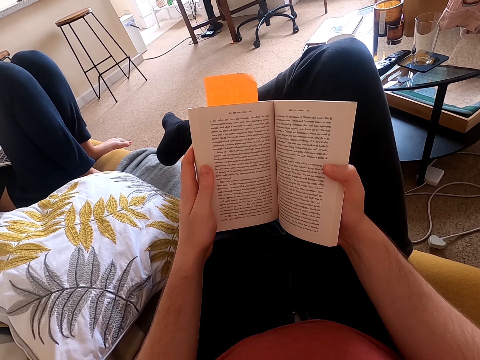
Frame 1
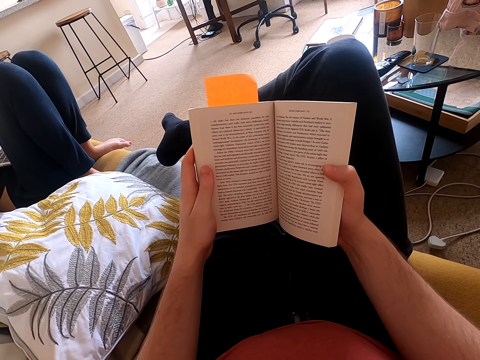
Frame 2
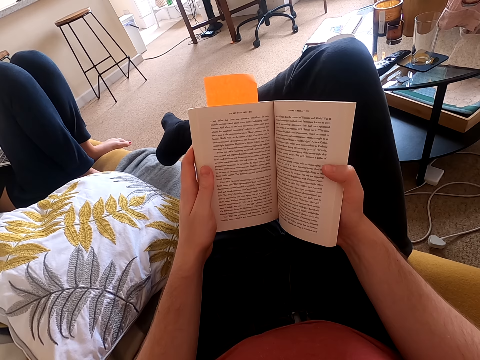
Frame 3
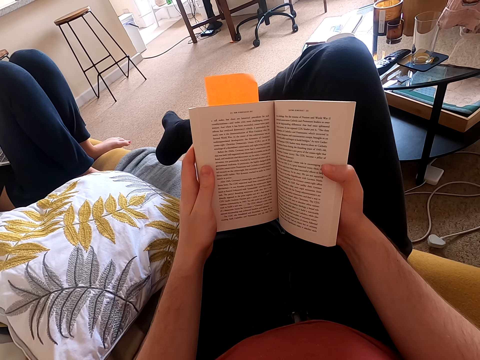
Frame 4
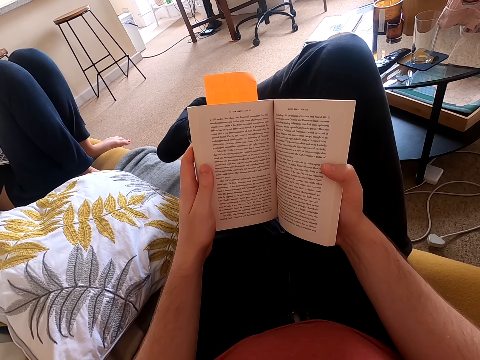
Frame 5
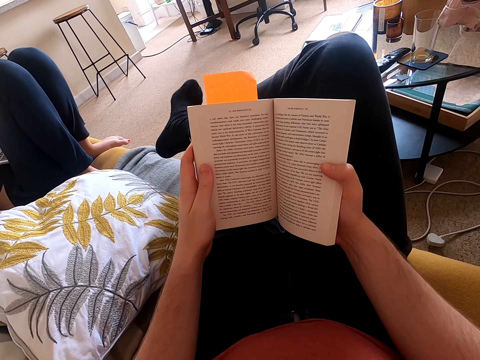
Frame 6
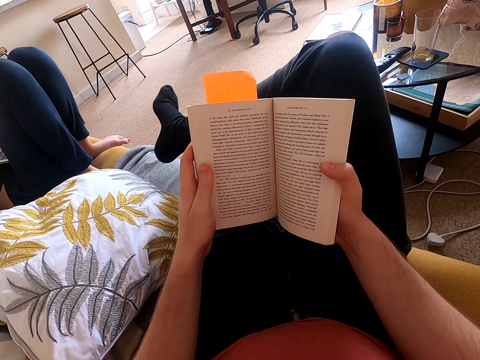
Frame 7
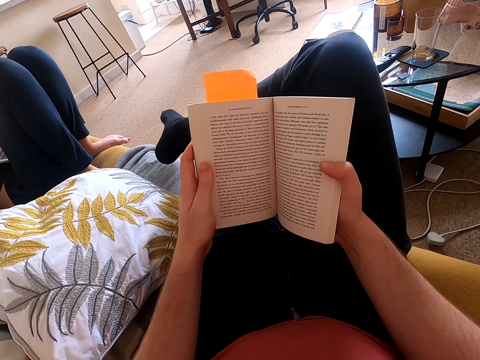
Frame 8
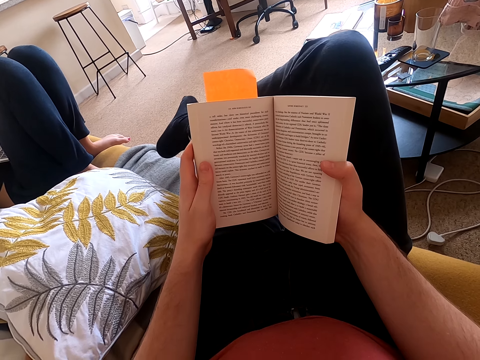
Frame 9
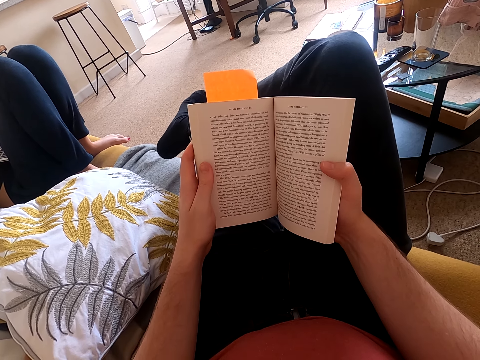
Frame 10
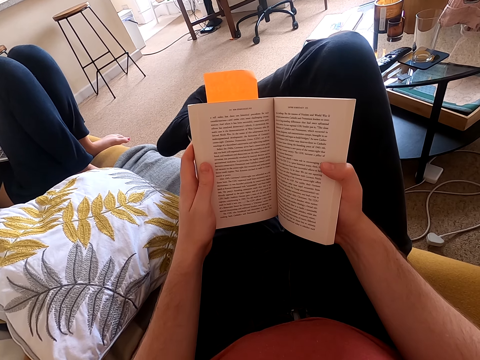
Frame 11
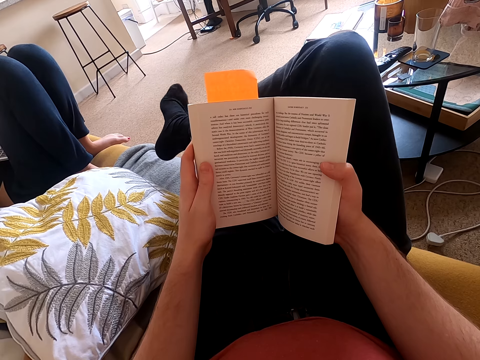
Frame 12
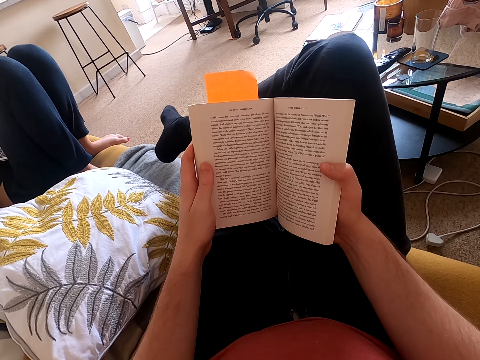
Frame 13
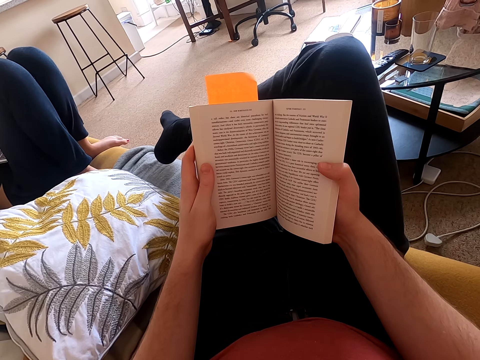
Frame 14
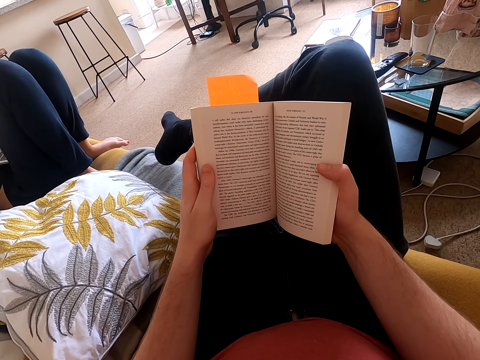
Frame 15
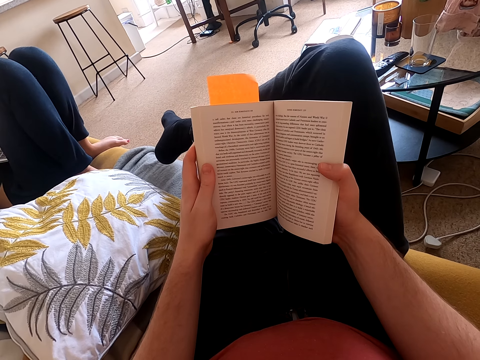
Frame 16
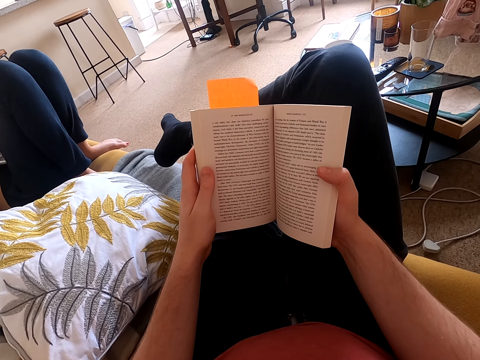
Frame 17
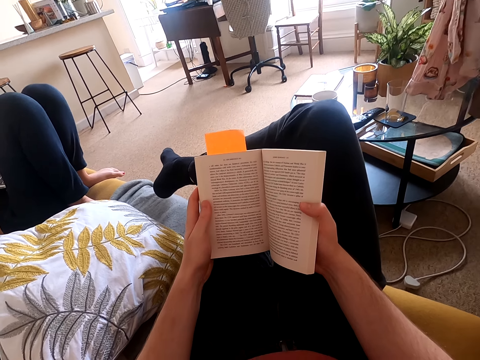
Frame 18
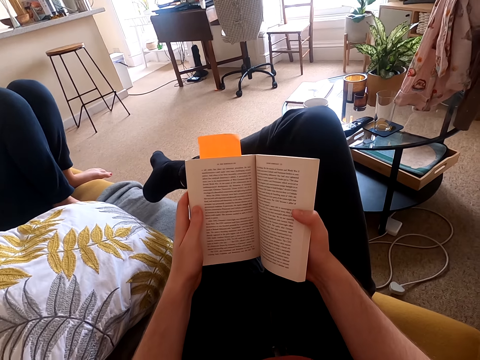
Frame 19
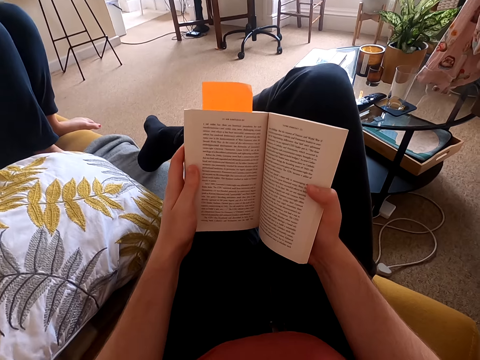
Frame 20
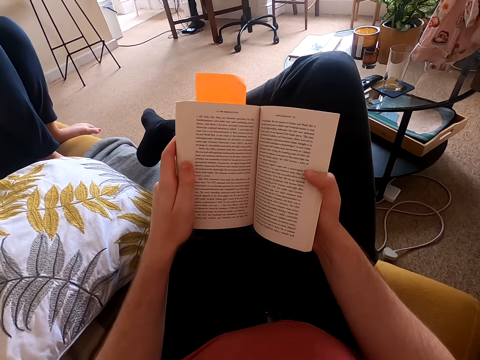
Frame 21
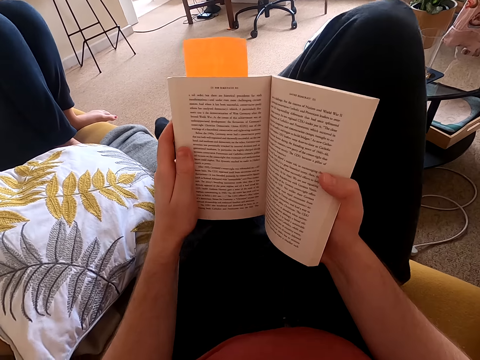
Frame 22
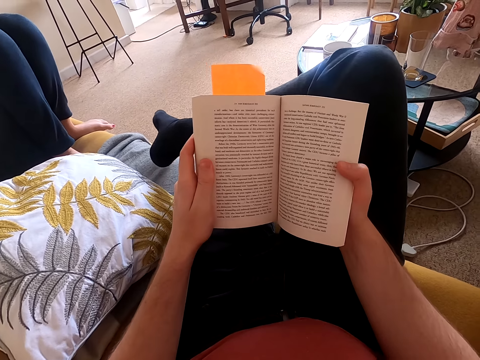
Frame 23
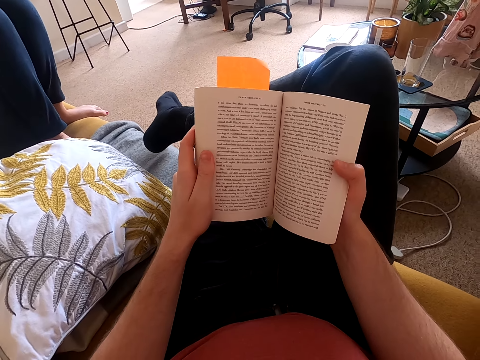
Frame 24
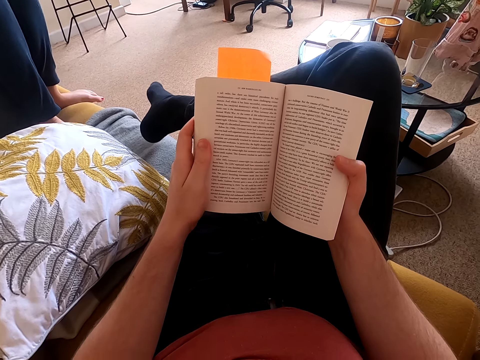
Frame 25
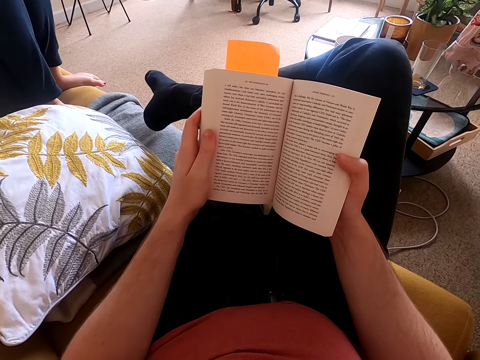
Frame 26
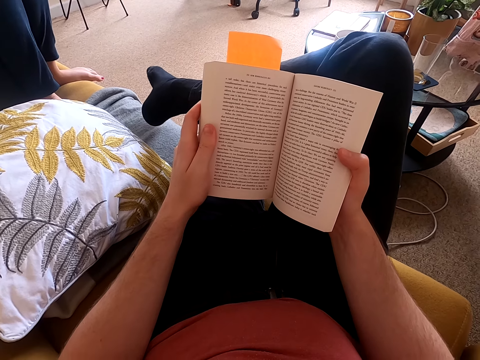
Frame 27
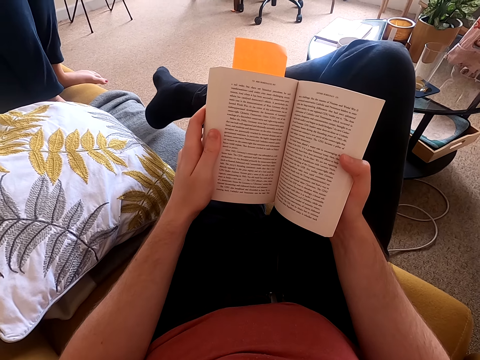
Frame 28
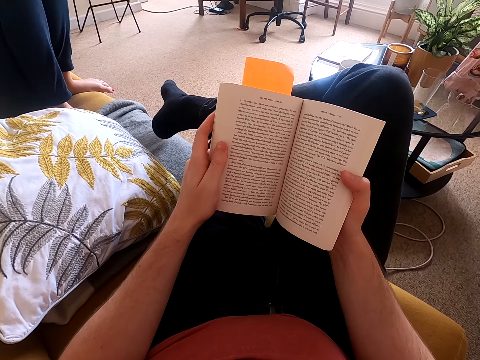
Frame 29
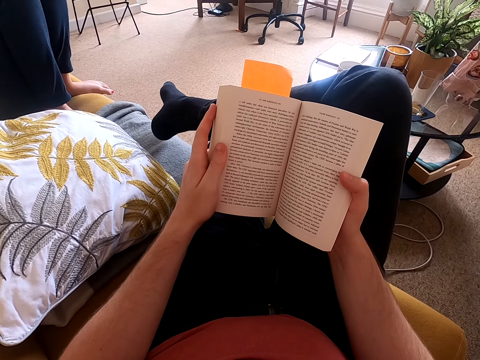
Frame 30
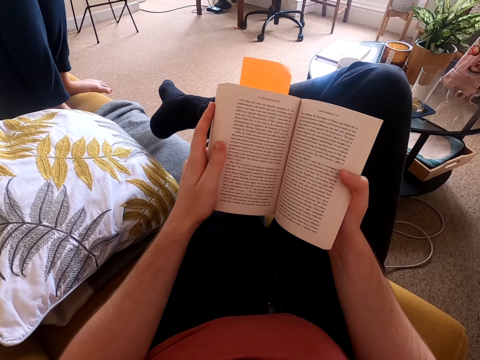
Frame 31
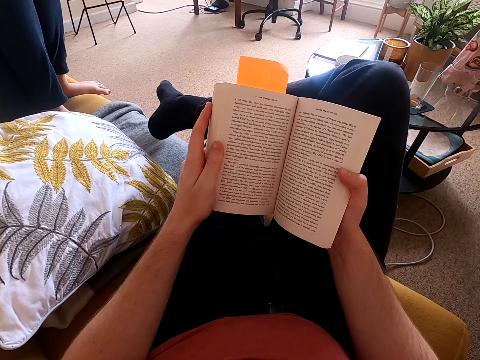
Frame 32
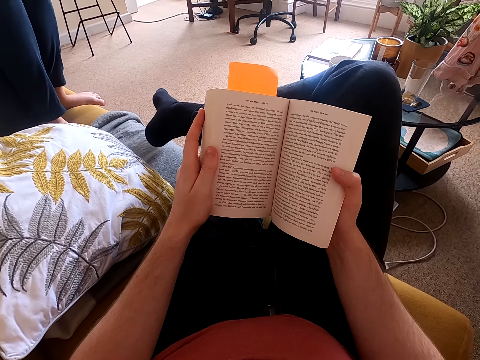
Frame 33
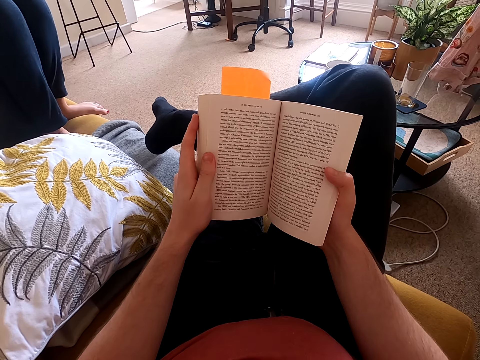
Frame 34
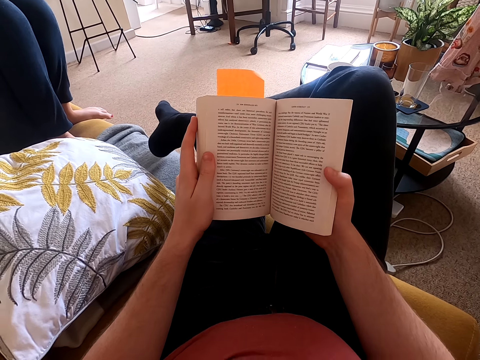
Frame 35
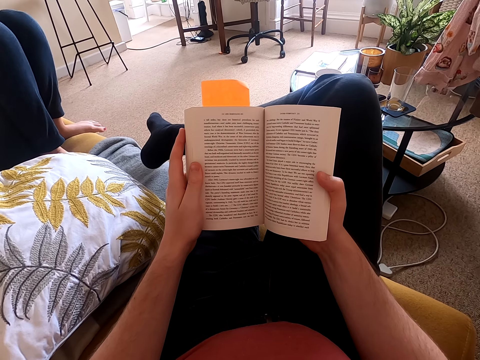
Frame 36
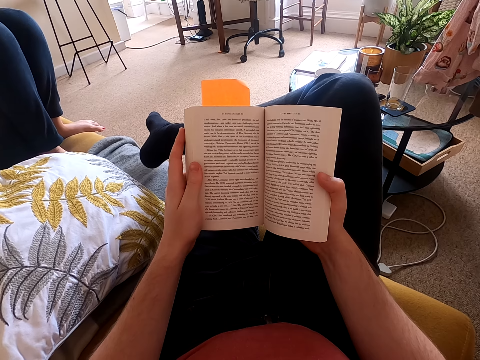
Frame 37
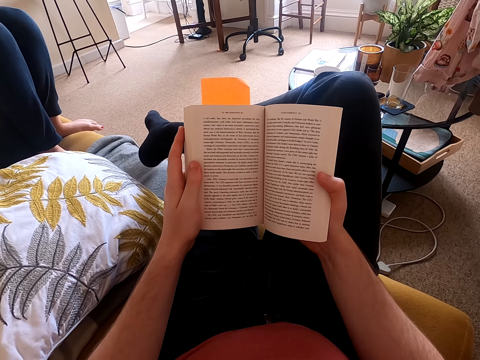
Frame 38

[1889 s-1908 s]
The camera wearer moves his feet. He reads a book. He moves his right toe. He looks around a room. He moves his right leg. He adjusts himself on a couch. He reads the book.

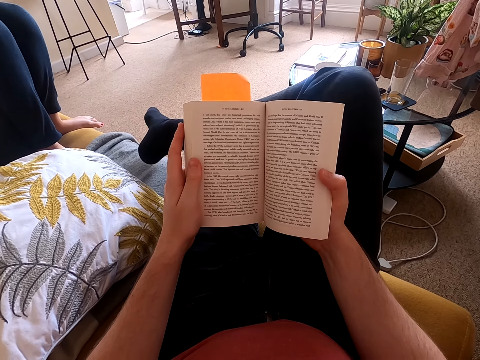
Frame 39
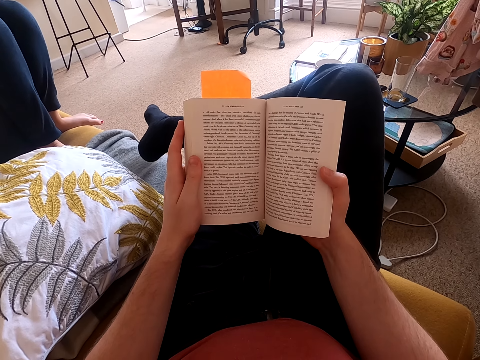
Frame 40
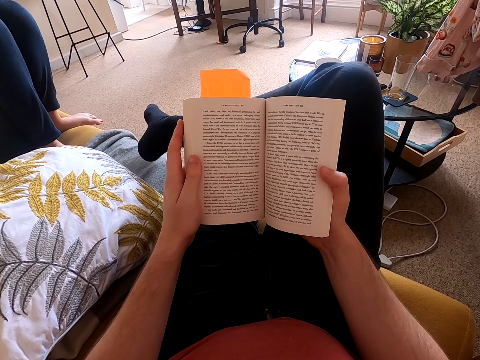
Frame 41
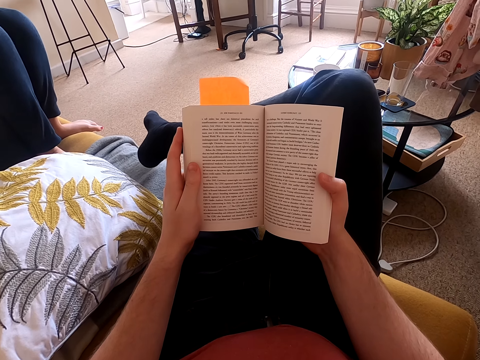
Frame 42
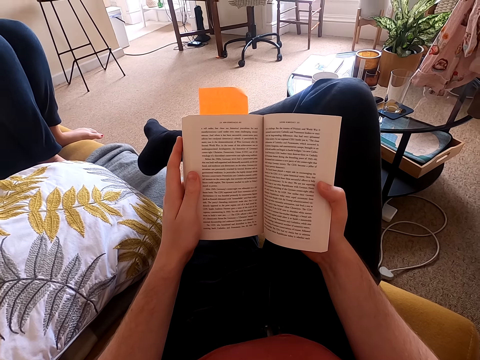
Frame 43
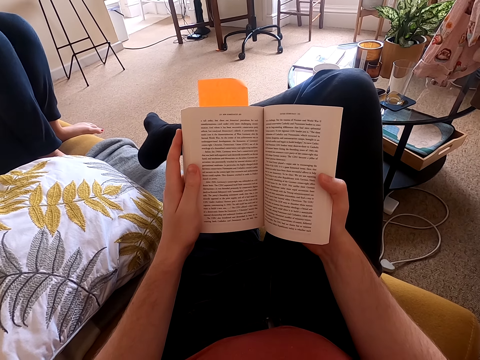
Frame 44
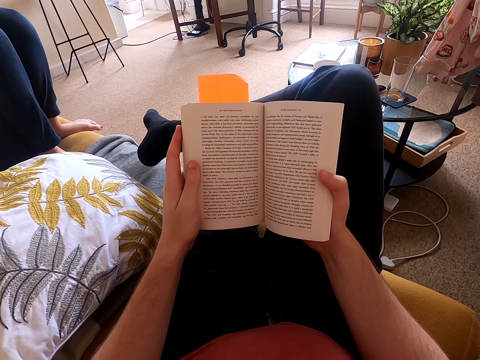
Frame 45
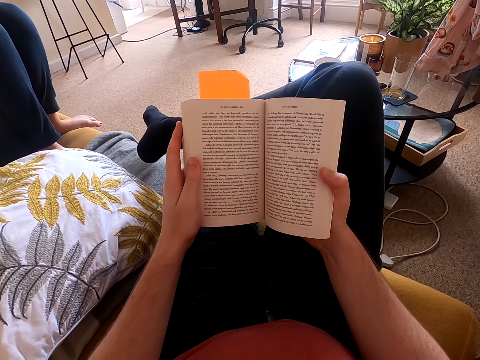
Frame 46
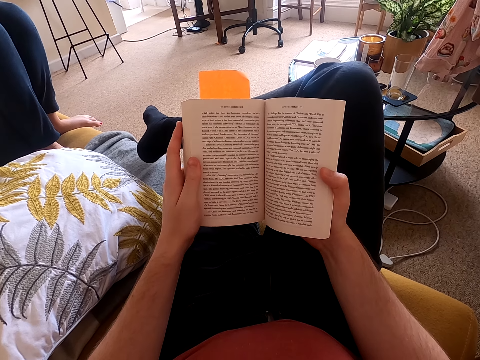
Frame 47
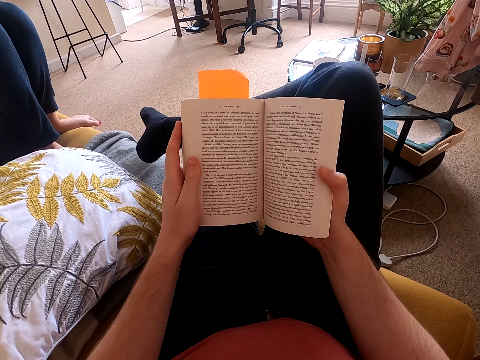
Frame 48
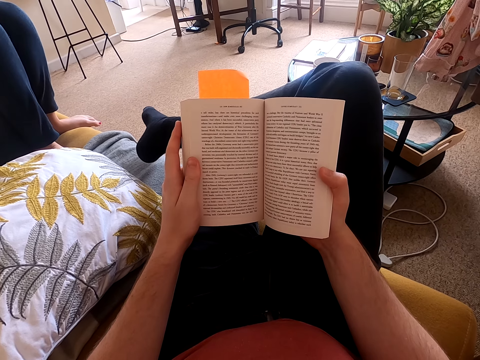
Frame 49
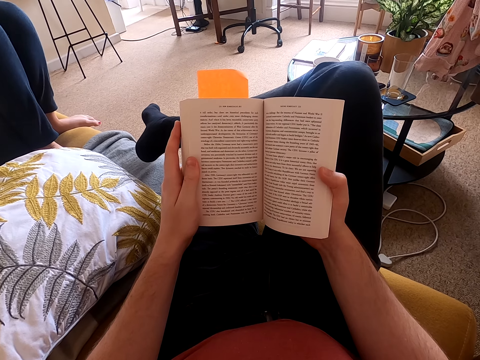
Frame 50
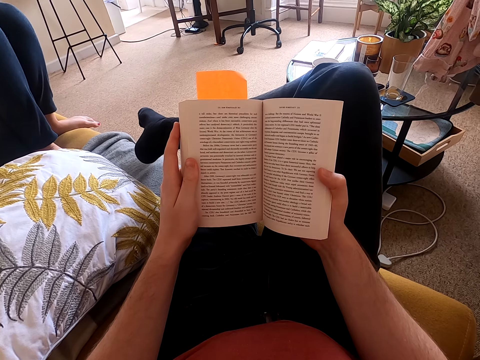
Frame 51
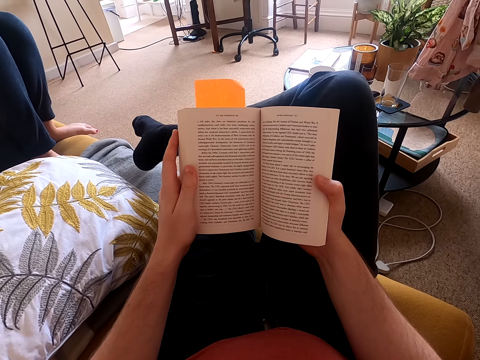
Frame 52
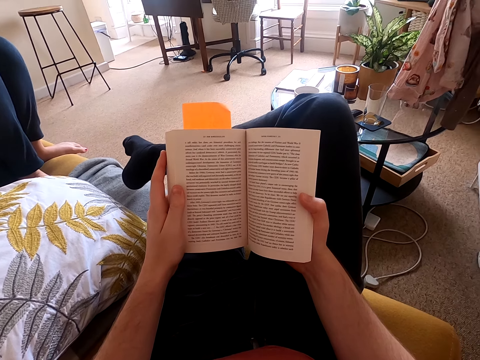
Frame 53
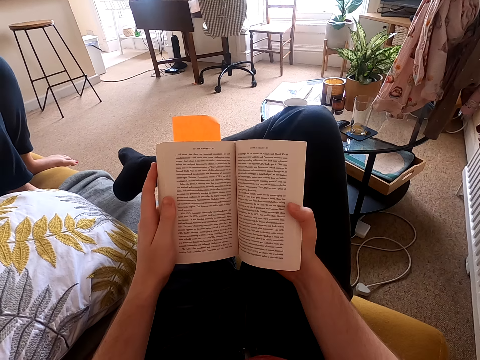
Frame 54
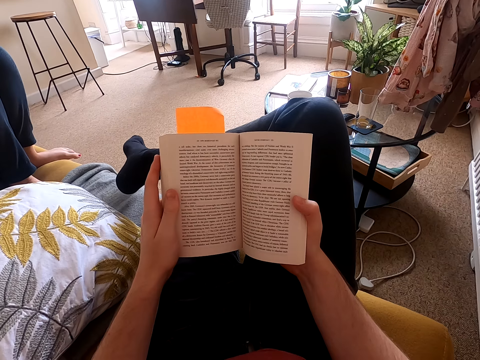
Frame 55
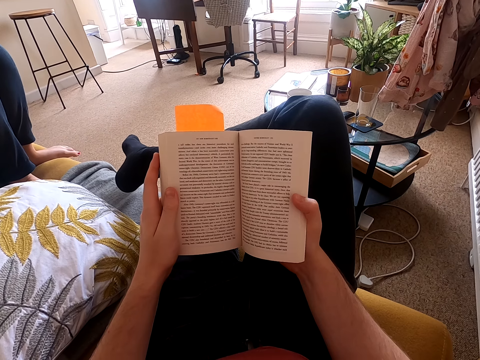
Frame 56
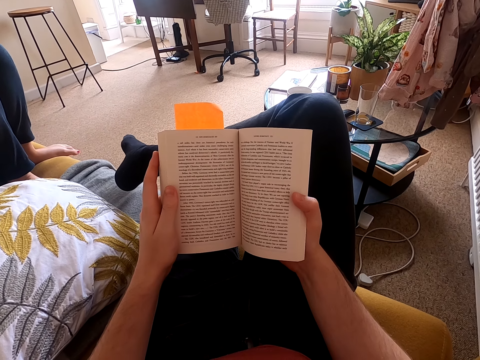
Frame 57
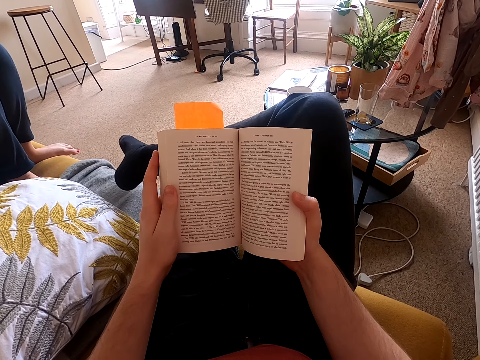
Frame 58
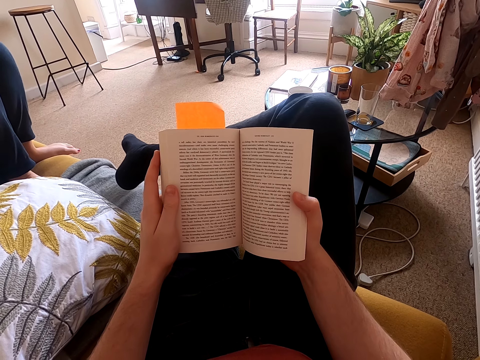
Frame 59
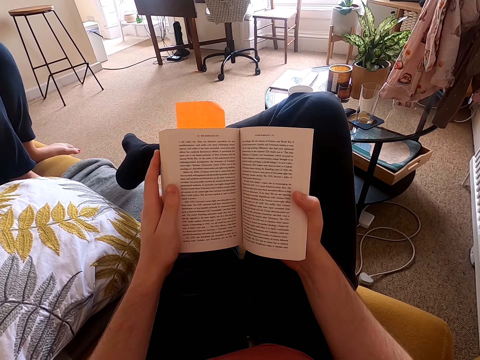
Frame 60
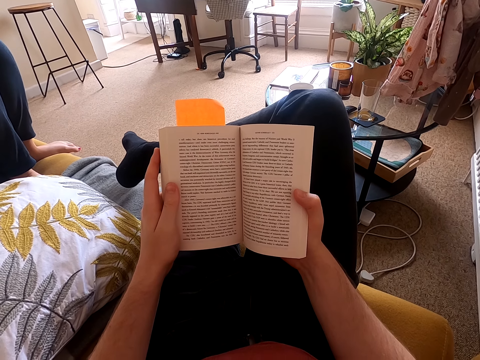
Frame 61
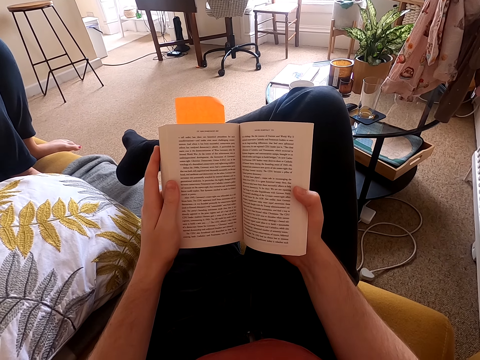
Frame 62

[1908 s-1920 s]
The camera wearer moves the leg. They read a book.
